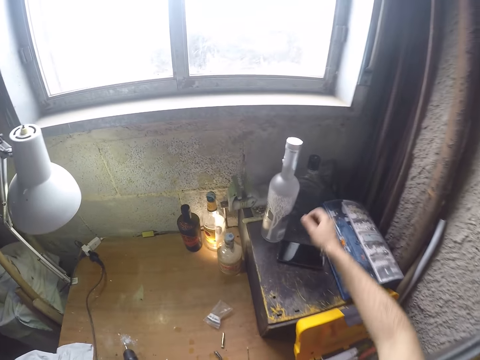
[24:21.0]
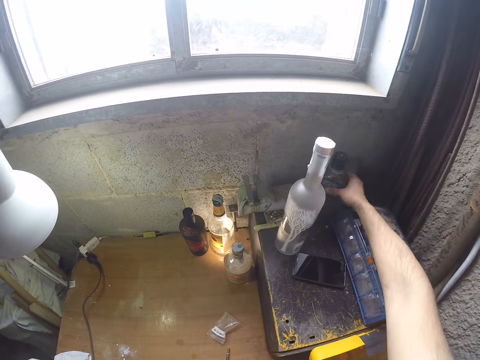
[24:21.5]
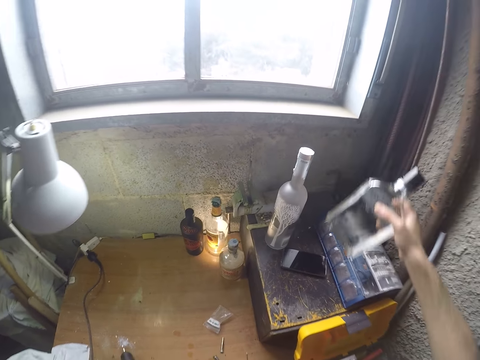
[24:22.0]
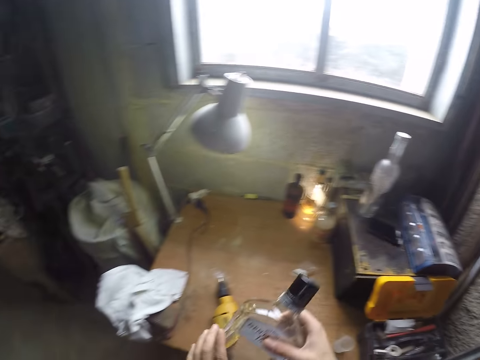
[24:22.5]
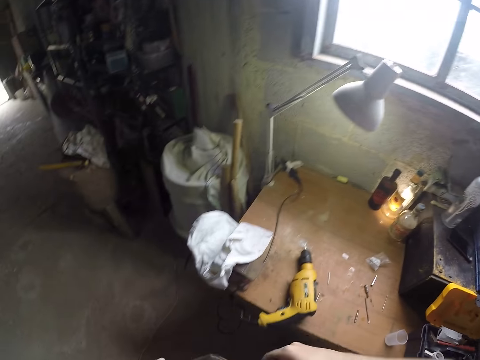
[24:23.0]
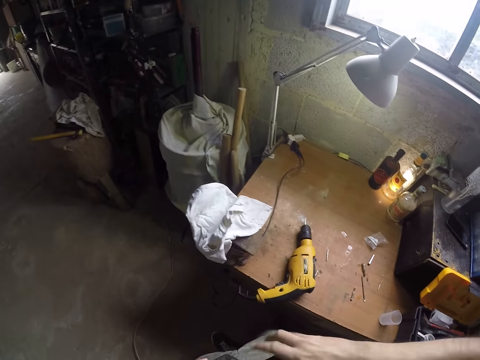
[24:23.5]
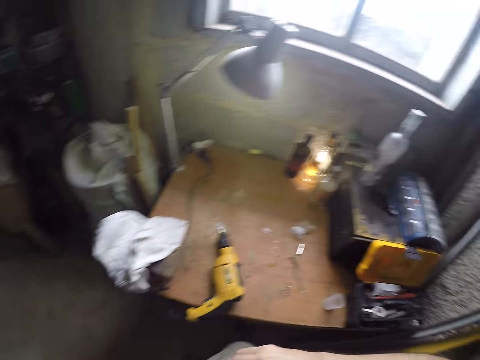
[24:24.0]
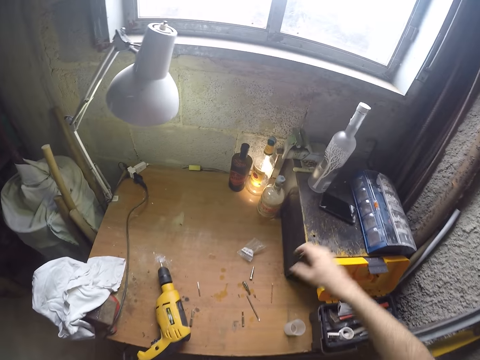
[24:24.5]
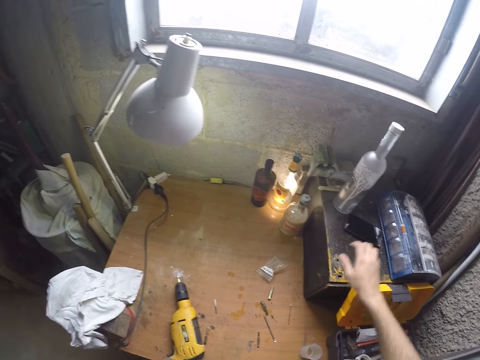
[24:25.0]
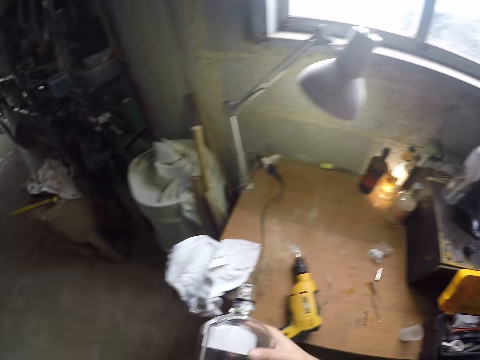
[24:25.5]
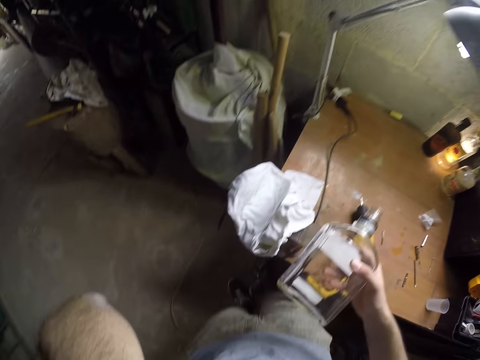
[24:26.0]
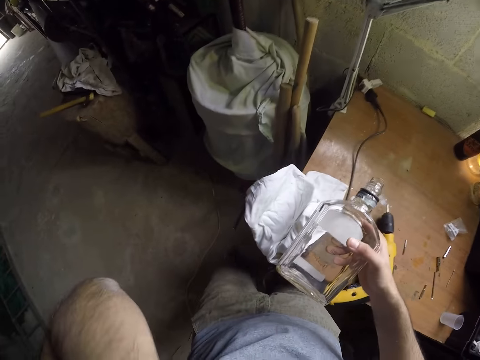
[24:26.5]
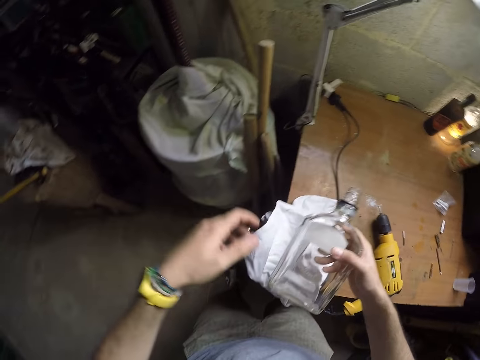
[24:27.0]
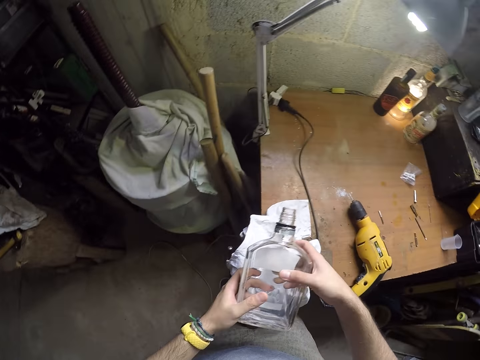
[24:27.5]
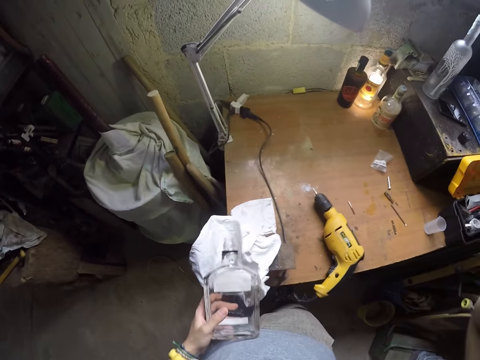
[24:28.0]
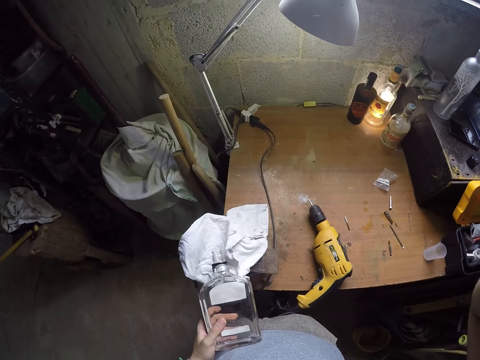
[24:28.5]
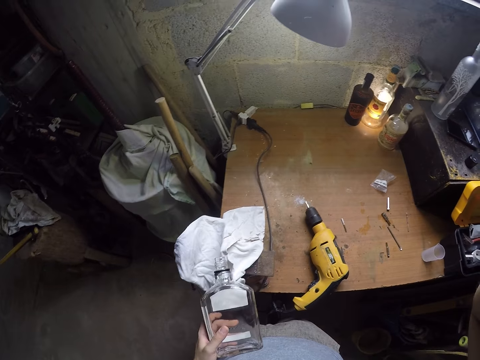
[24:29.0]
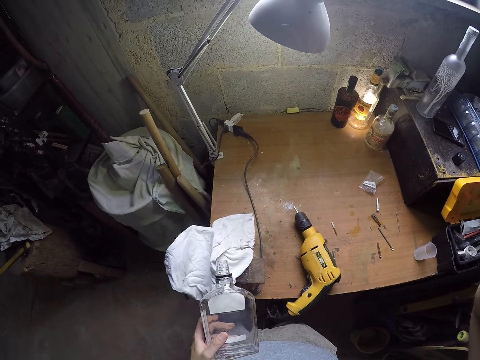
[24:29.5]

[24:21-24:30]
The camera wearer picks up a rectangular bottle from the wooden box with his right hand. He removes the bottle top with his right hand. He drops the bottle cover on the wooden box with his right hand. He touches his face with his left hand. He holds the bottle with both hands. He touches his face with his right hand. He adjusts the camera with his right hand.
